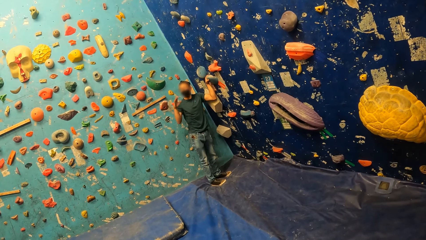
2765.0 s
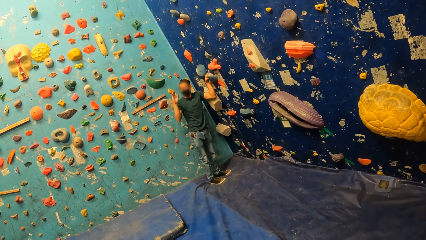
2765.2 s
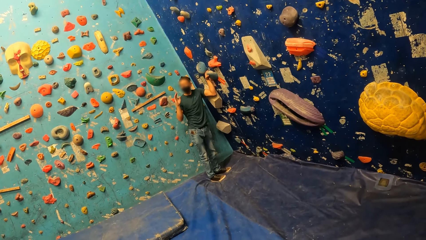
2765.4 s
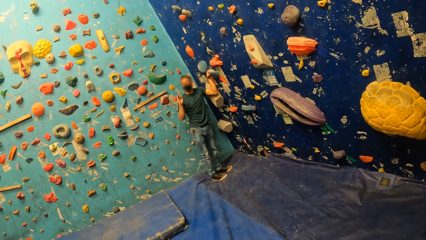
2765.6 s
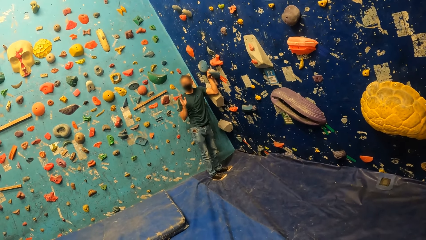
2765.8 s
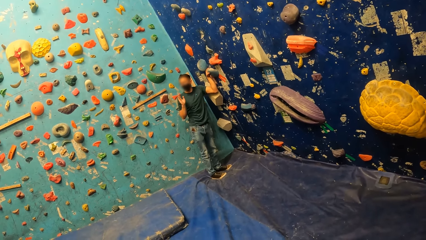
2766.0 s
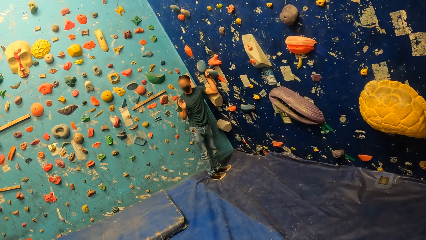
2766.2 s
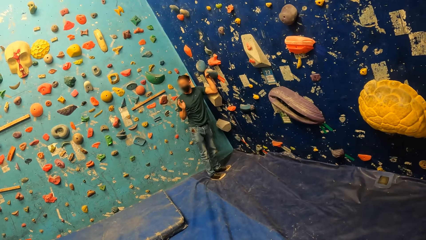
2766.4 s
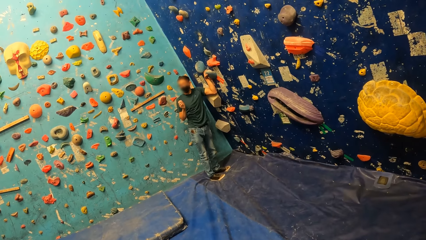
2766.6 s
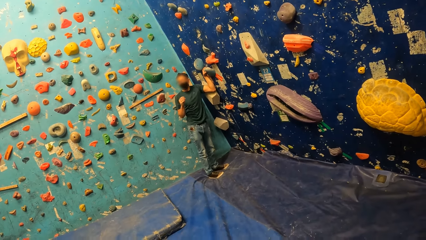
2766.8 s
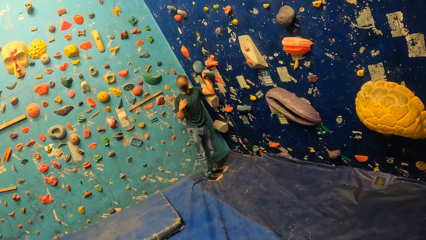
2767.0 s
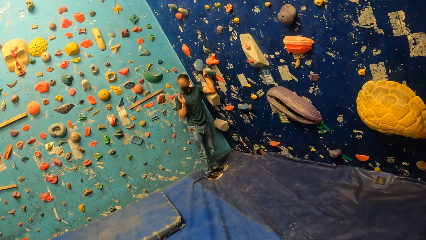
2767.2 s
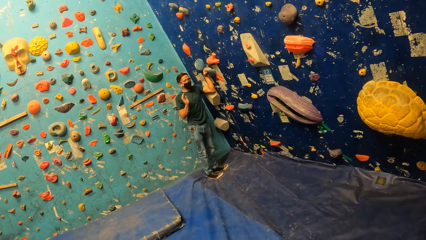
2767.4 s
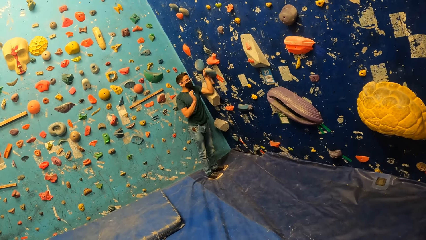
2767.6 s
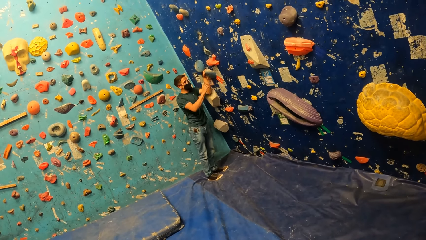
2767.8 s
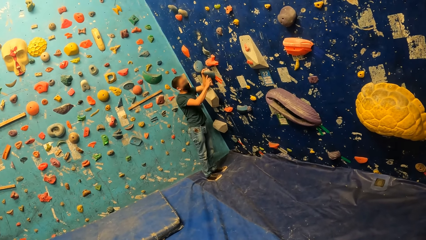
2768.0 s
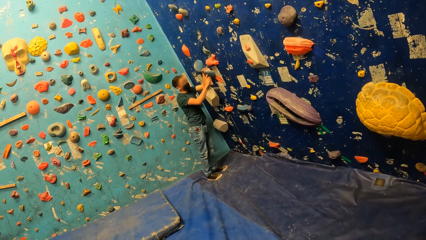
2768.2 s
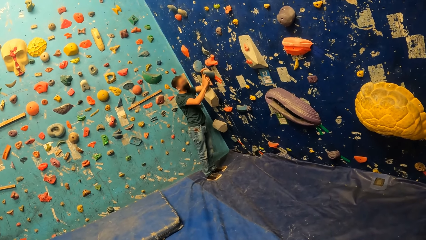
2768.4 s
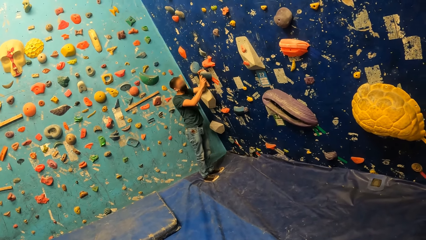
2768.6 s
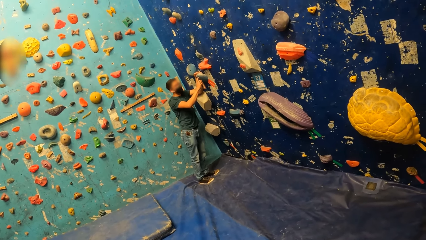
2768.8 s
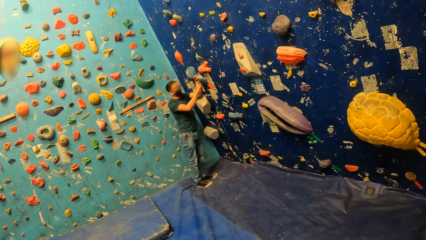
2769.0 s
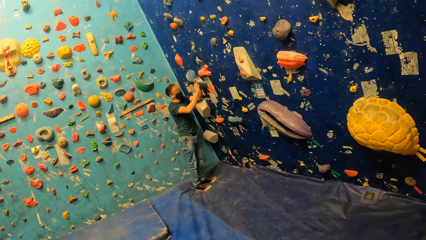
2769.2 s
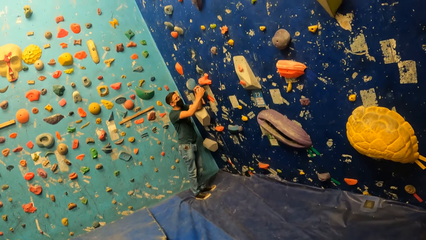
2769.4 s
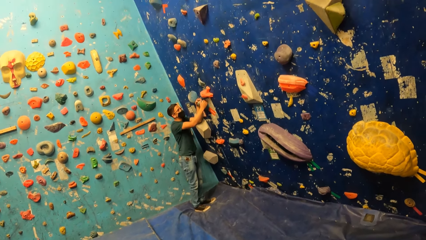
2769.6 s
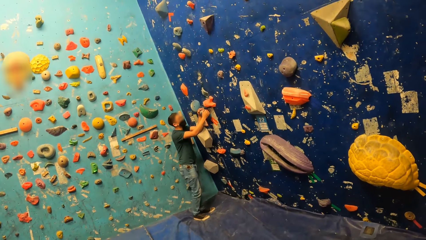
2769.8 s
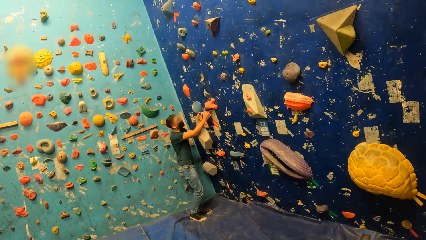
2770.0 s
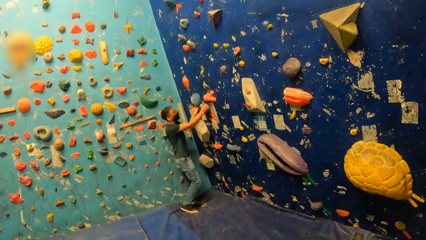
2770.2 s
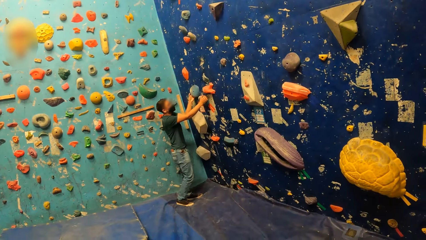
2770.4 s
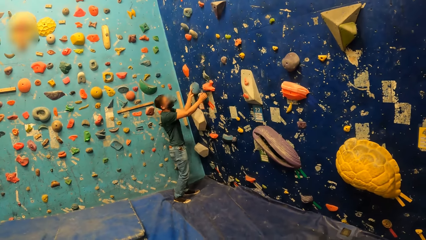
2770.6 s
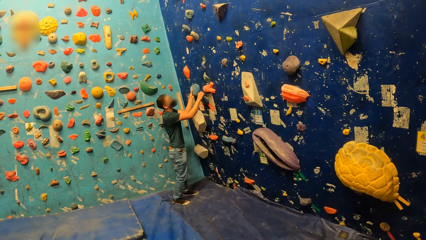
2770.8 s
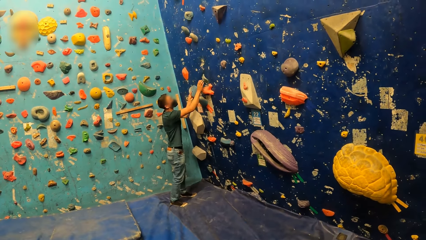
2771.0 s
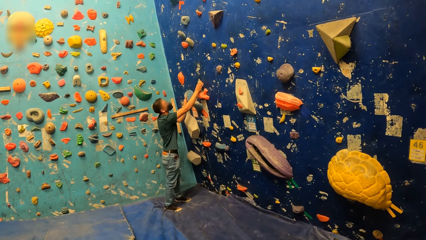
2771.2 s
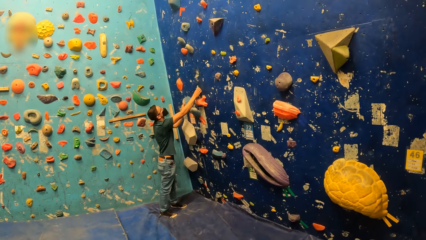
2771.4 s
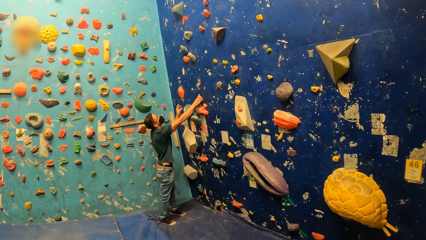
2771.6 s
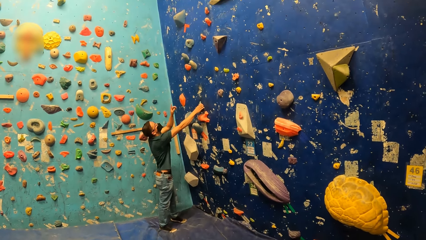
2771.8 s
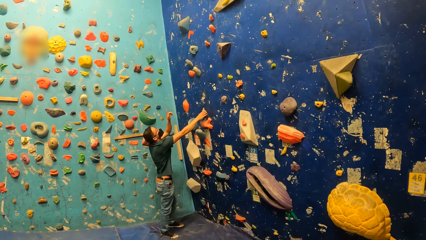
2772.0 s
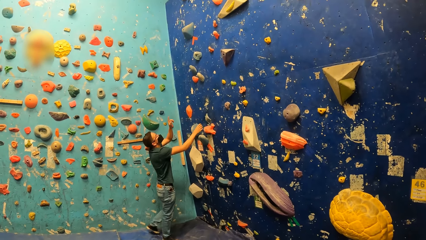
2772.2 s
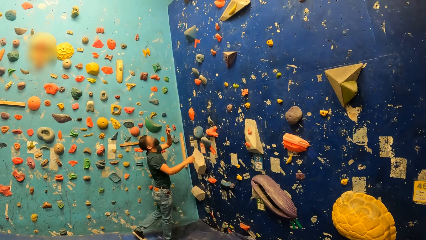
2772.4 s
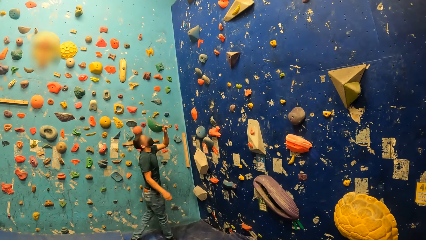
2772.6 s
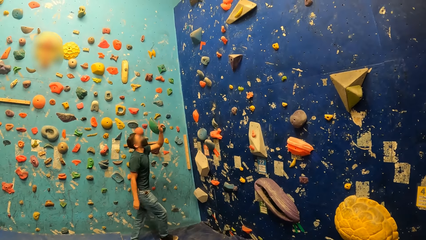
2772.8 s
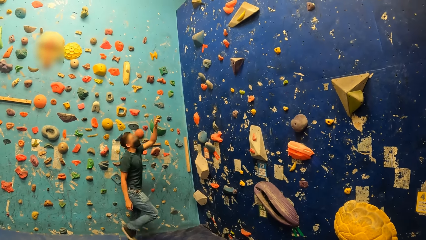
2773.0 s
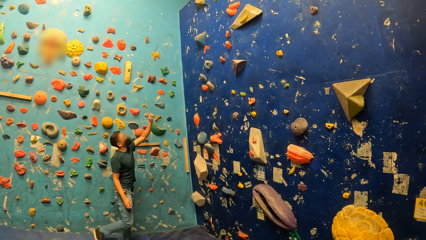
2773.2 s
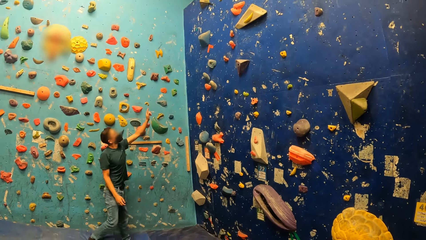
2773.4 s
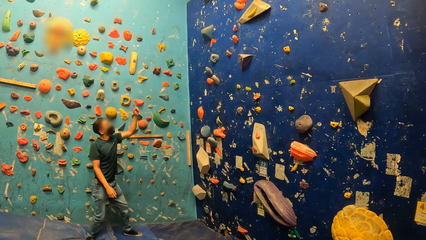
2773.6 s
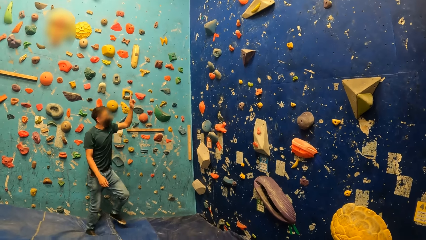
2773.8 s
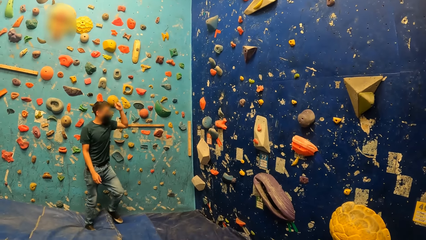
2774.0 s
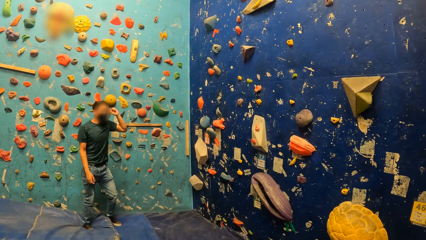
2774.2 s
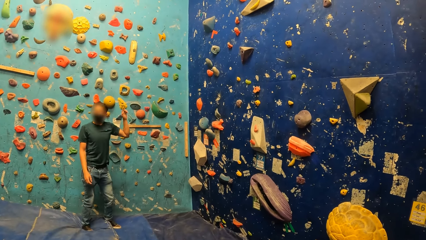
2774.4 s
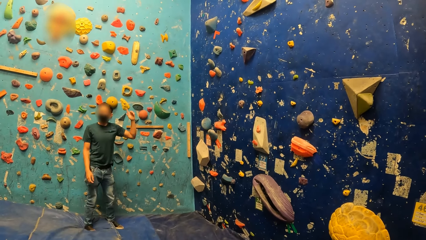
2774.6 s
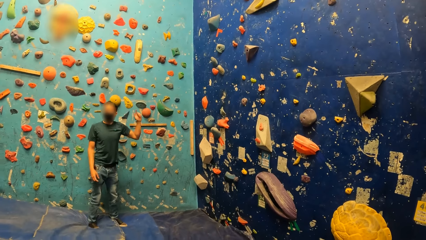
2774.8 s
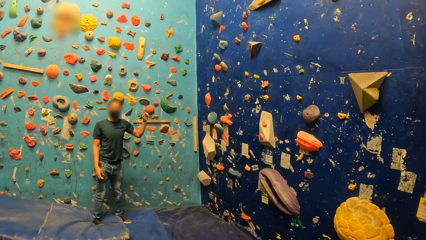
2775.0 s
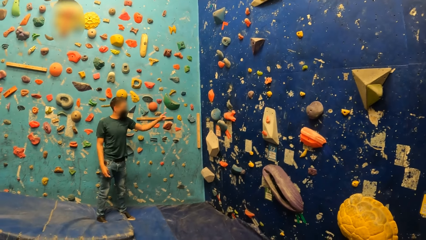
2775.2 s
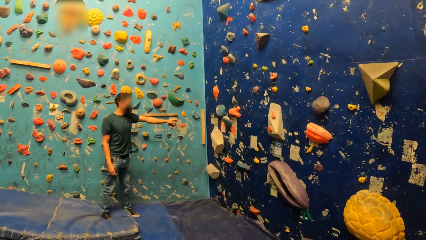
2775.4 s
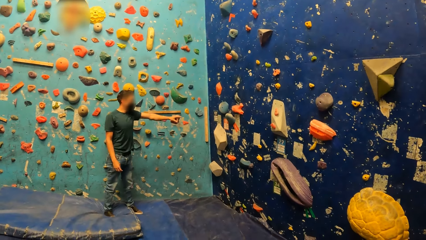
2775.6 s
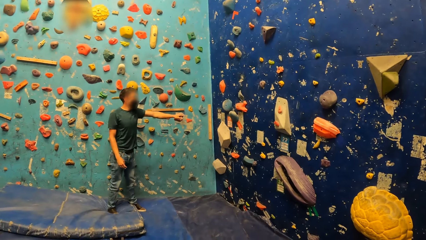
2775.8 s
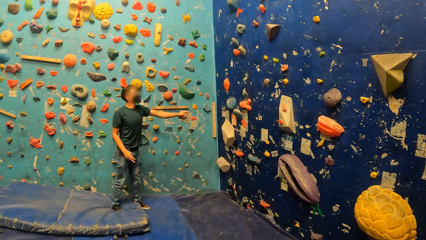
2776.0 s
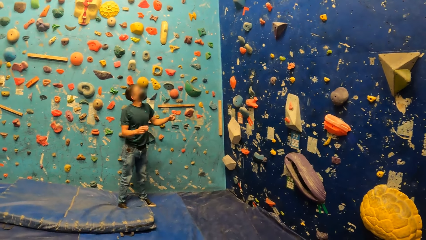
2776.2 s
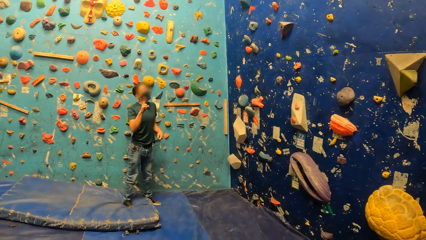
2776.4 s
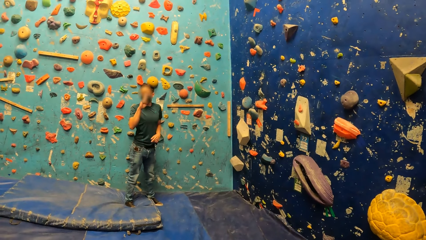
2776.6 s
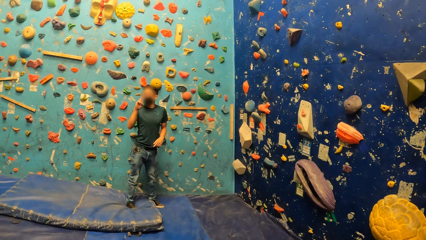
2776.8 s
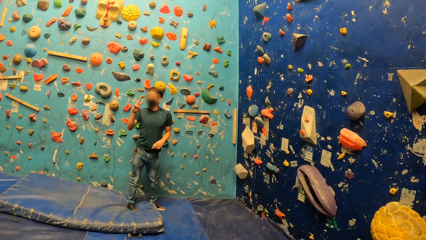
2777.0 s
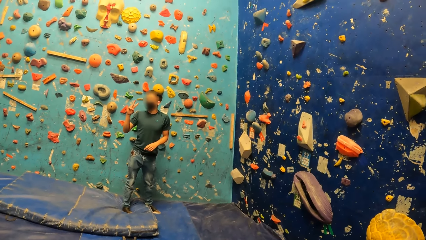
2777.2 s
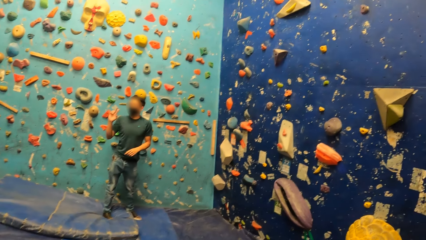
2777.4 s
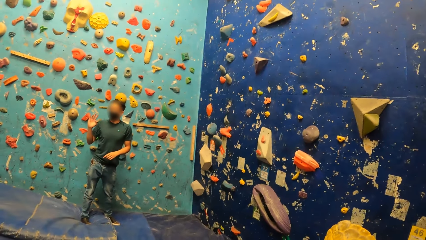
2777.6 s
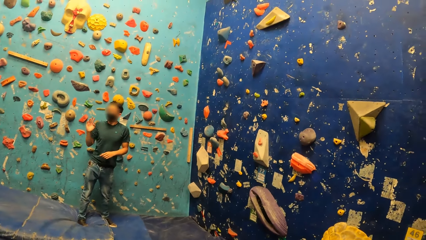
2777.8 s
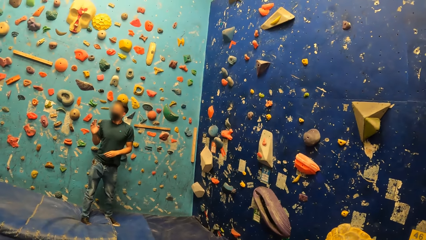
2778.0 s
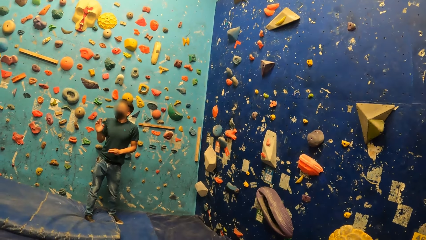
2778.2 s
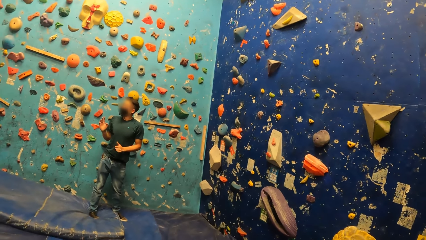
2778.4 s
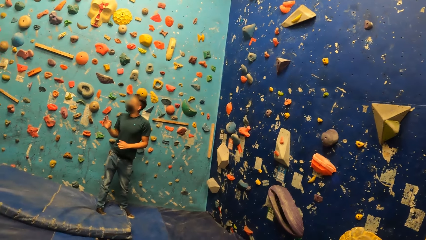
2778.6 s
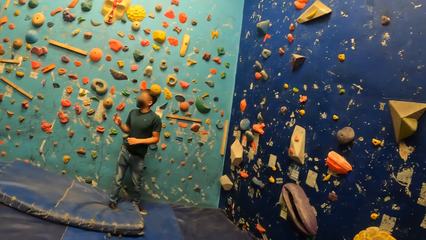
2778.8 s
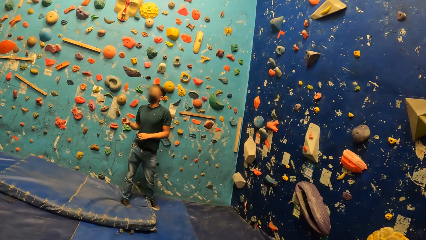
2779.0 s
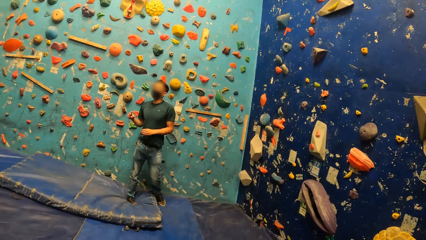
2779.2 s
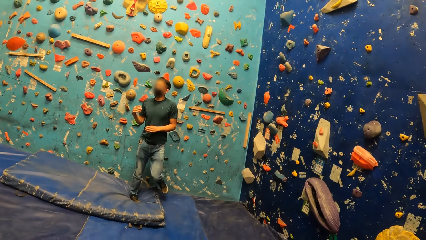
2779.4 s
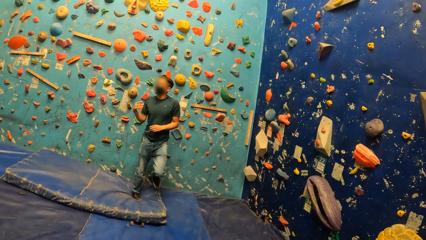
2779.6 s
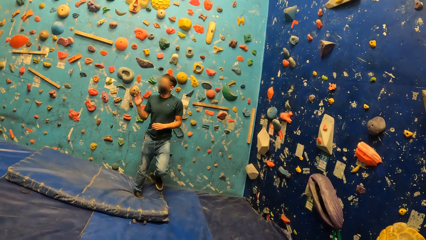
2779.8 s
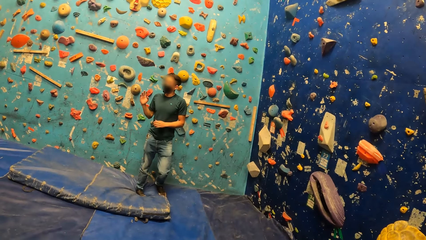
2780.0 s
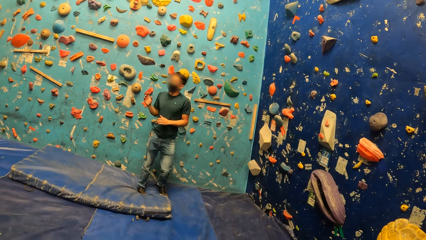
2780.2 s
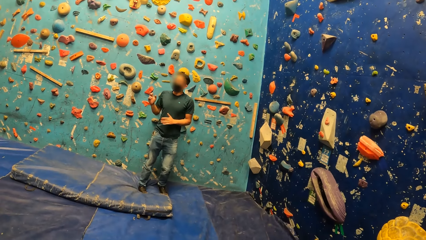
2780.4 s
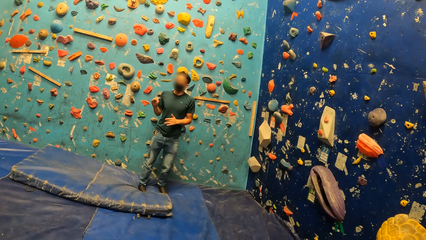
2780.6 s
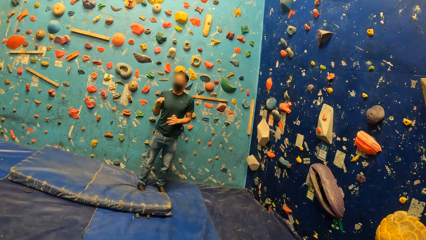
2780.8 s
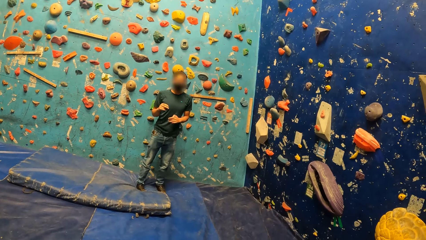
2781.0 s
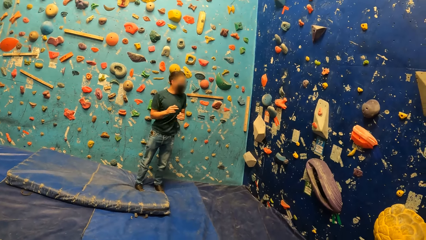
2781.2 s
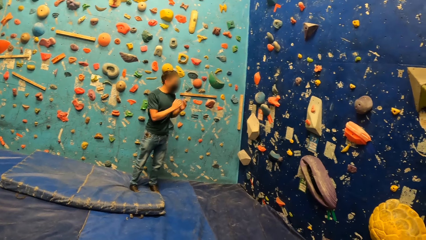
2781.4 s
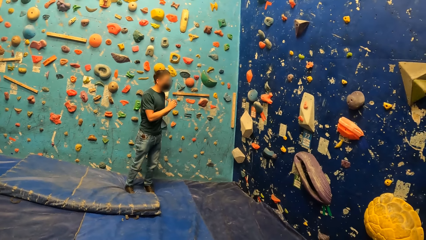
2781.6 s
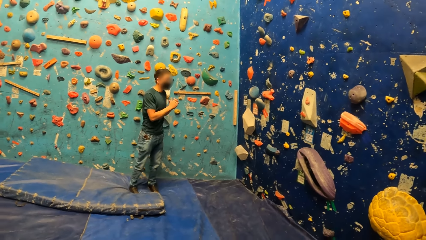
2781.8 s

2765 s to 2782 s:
The man points at a bouldering hold with his index finger. The man holds the bouldering hold with his hands. The man holds a bouldering hold with his left hand. The man holds a bouldering hold with his right hand. The man points at the bouldering wall with his left index finger. The man lifts two fingers on his right hand. The man converses with the group of people.
